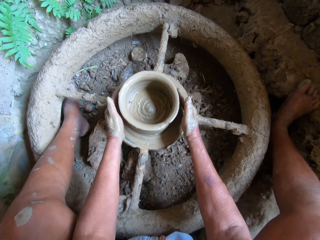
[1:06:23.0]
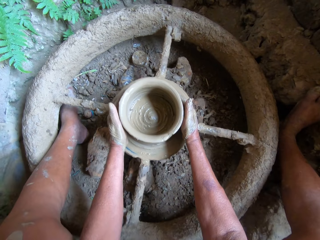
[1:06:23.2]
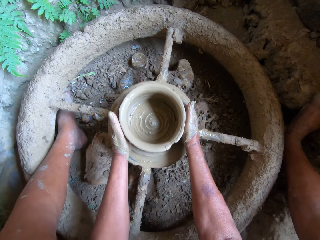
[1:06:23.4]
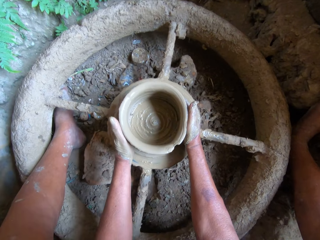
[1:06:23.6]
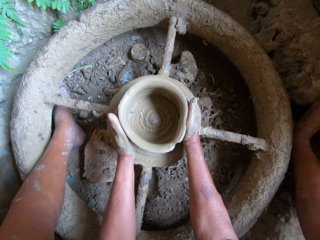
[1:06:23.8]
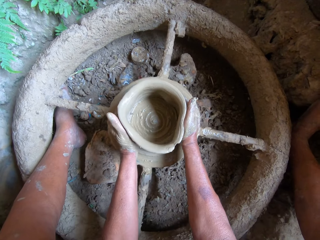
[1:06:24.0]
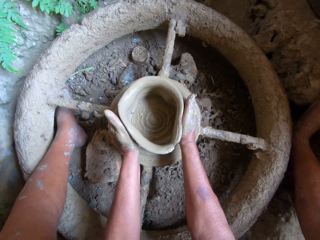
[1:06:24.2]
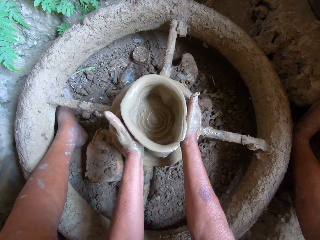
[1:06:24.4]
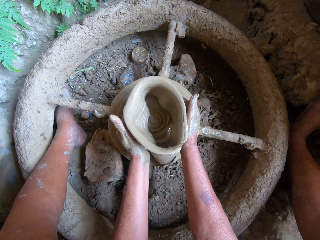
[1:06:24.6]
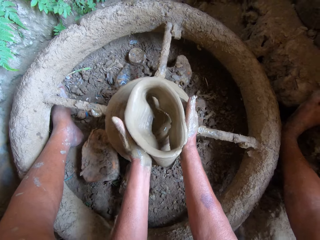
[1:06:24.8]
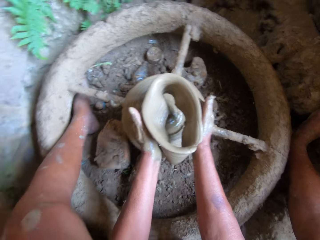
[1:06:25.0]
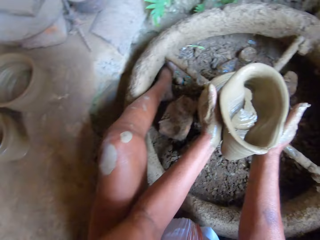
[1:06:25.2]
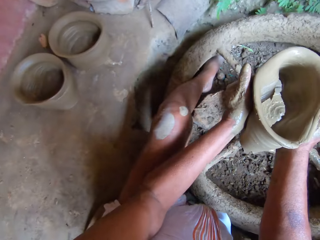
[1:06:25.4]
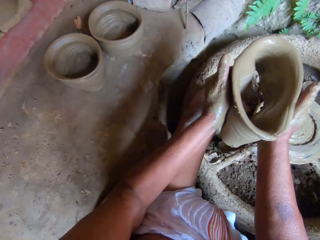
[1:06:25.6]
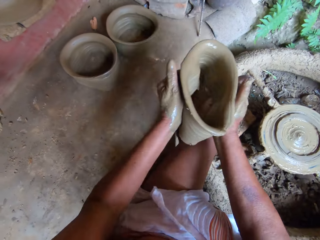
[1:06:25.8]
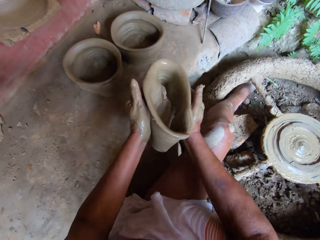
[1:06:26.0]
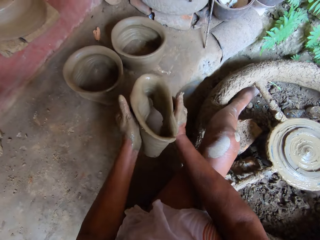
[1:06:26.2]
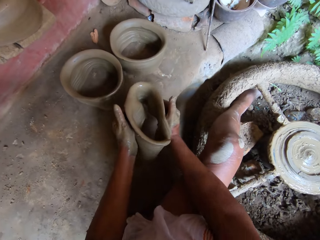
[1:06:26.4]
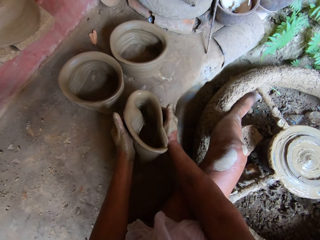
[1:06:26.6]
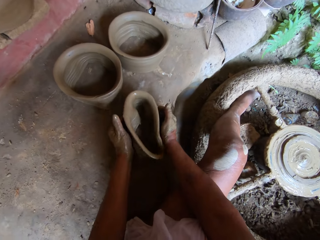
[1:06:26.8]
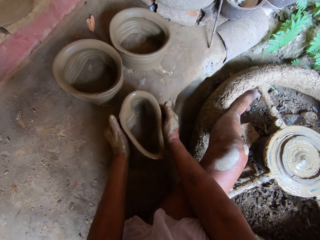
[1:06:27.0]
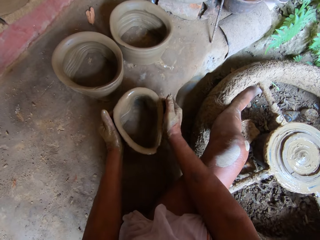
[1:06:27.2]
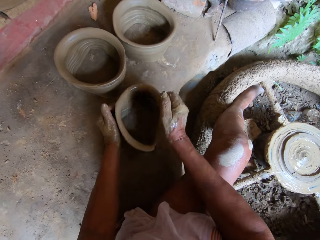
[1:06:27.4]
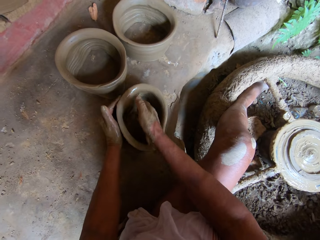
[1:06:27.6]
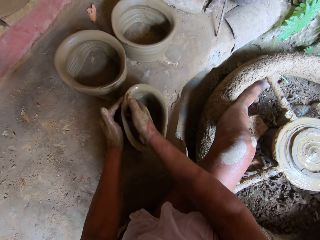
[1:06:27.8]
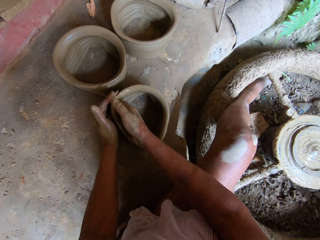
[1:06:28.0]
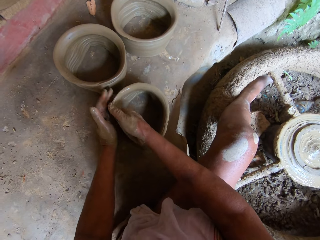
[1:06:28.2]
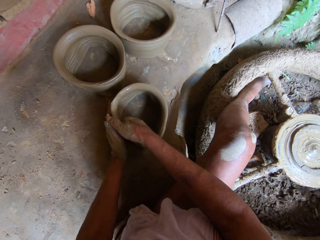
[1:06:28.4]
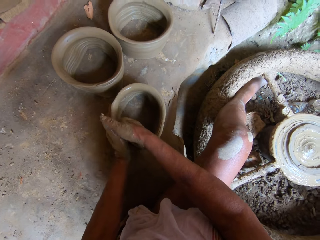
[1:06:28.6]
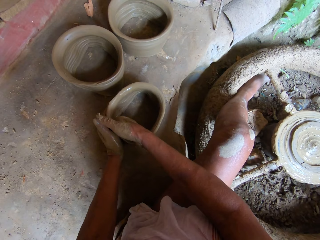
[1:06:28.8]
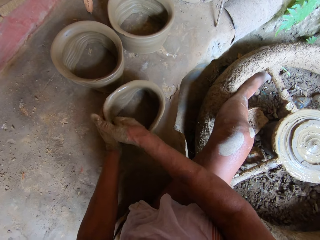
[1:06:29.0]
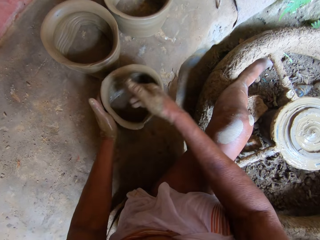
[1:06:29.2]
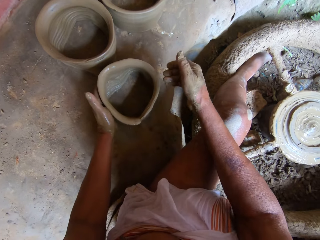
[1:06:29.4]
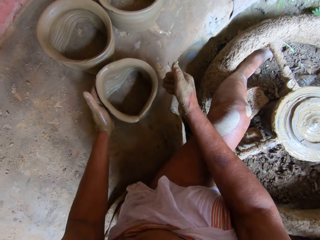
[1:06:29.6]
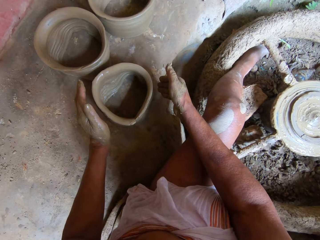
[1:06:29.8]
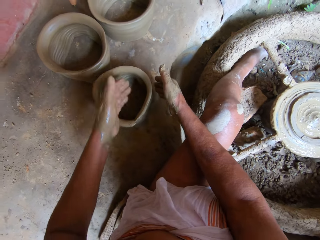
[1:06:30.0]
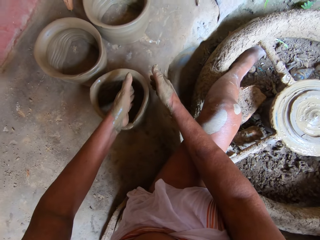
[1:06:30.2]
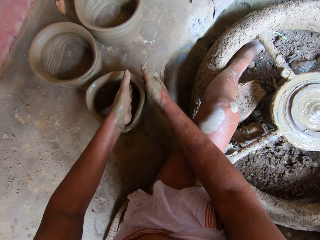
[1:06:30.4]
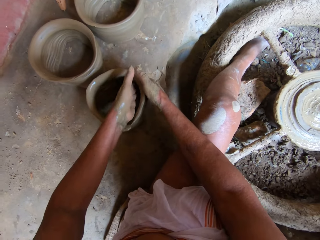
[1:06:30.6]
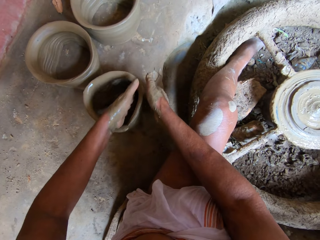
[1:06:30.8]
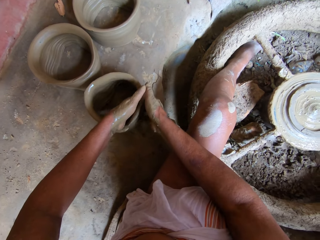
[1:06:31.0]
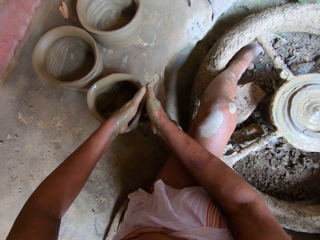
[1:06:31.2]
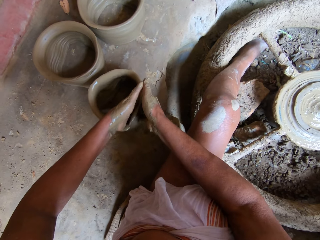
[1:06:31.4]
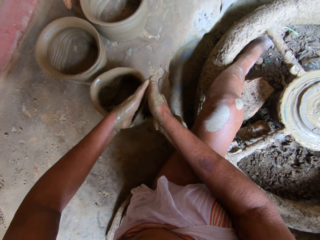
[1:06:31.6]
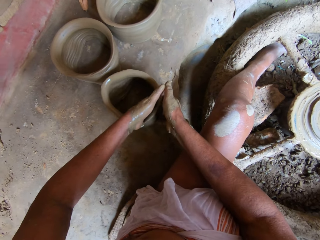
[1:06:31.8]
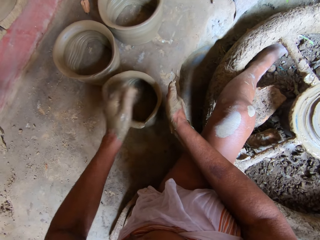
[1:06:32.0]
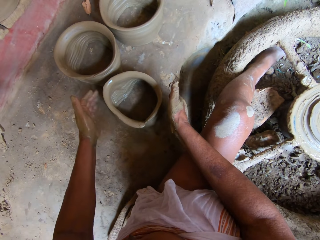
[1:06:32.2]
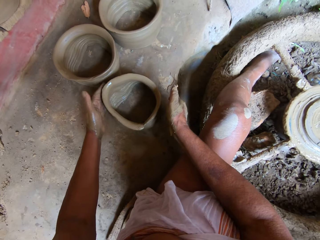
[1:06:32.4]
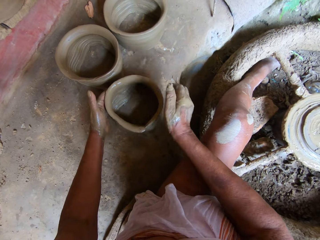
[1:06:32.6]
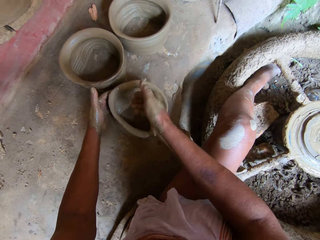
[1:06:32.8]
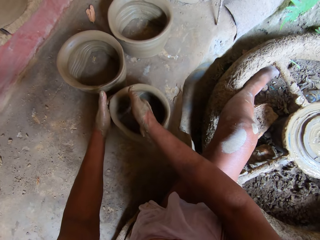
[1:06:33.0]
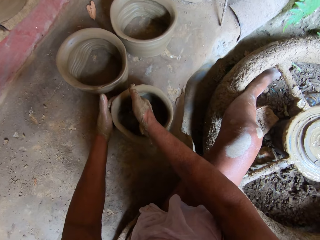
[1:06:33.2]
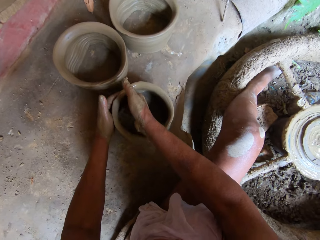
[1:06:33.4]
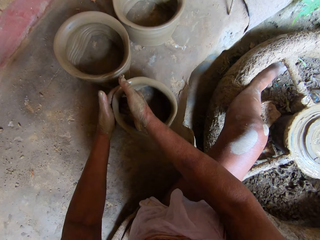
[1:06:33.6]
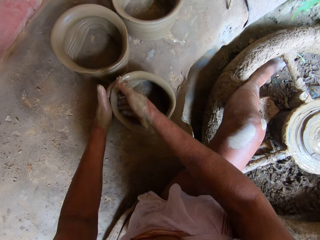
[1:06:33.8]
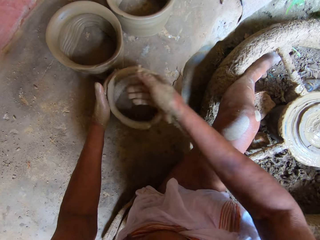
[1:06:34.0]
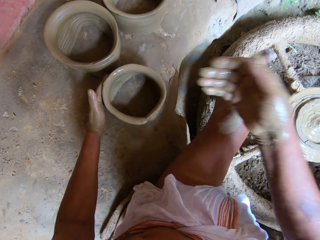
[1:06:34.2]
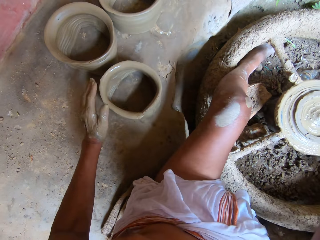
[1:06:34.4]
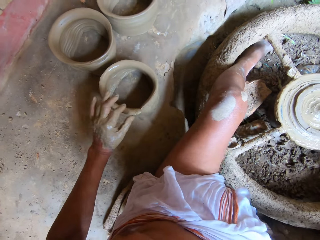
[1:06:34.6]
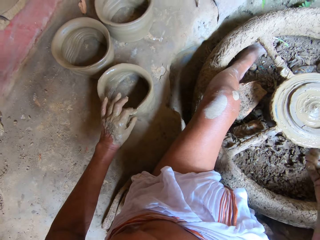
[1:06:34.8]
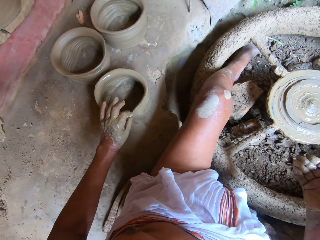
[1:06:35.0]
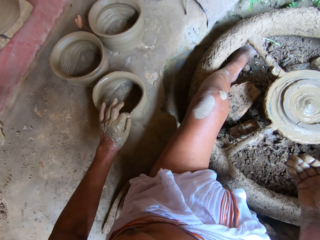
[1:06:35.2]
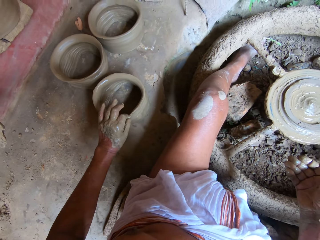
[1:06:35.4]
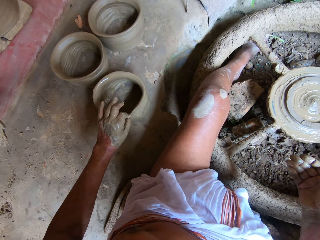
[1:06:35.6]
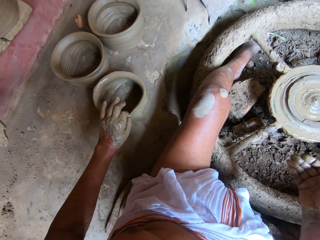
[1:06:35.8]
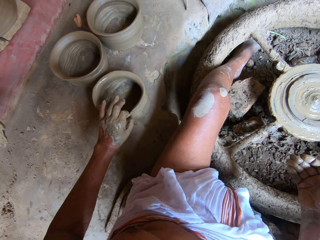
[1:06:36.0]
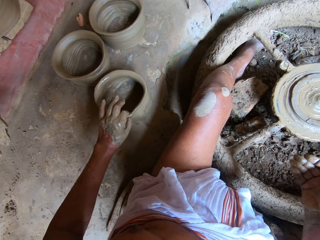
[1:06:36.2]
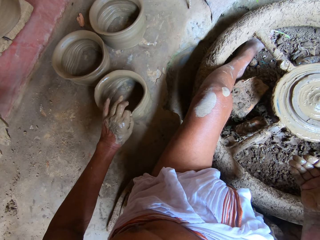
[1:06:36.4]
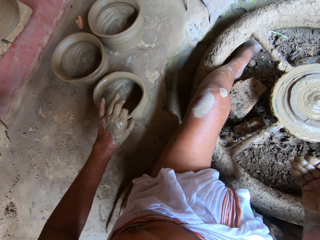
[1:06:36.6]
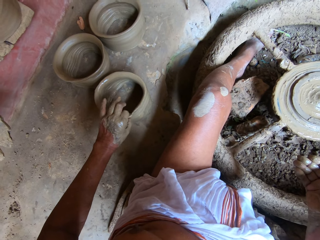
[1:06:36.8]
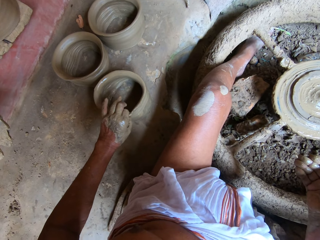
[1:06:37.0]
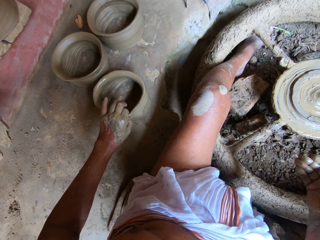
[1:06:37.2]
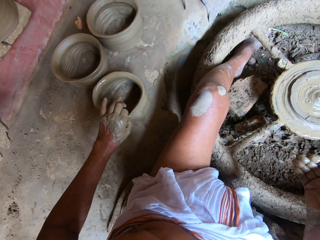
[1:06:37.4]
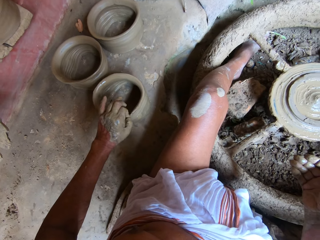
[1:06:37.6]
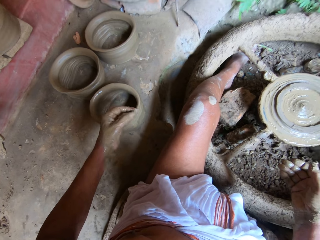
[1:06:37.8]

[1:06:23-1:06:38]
The camera wearer carries the clay pot from the potter's wheel with both hands. He places the clay pot on the floor. He adjusts the clay pot on the floor with both hands. He removes his right hand from the clay pot on the floor. He adjusts the clay pot on the floor with his left hand.

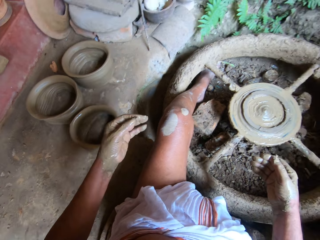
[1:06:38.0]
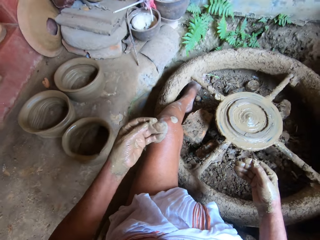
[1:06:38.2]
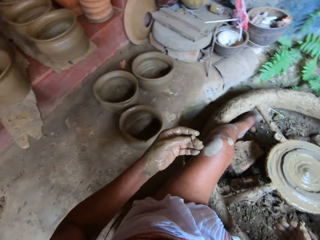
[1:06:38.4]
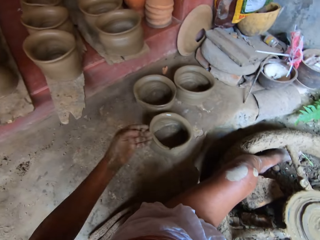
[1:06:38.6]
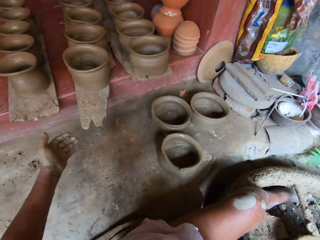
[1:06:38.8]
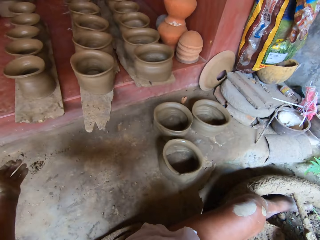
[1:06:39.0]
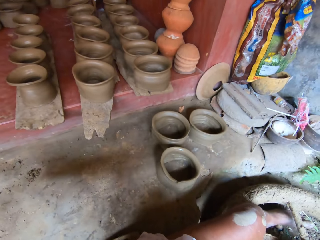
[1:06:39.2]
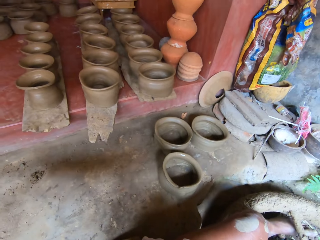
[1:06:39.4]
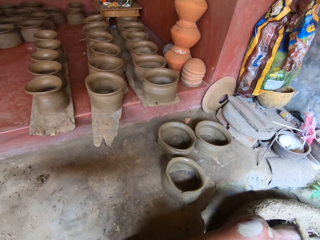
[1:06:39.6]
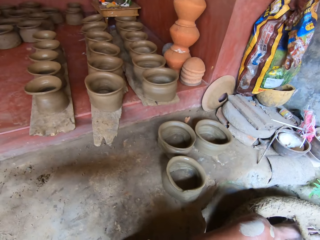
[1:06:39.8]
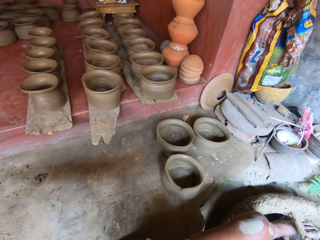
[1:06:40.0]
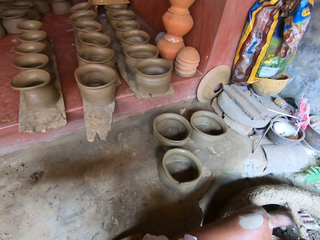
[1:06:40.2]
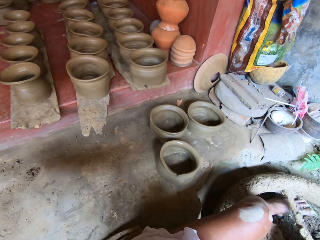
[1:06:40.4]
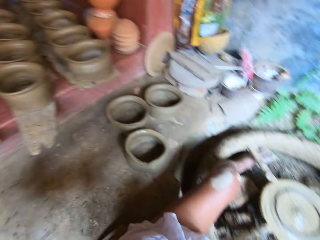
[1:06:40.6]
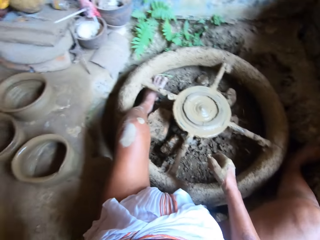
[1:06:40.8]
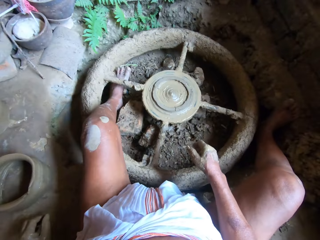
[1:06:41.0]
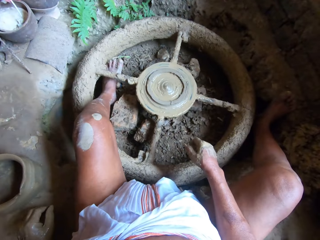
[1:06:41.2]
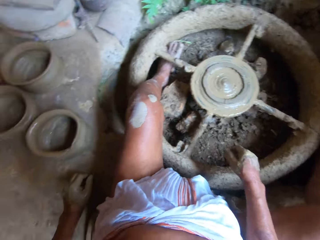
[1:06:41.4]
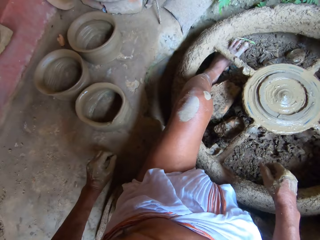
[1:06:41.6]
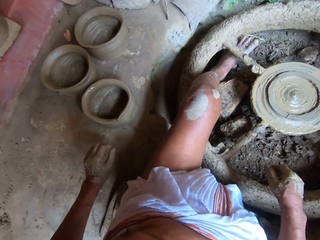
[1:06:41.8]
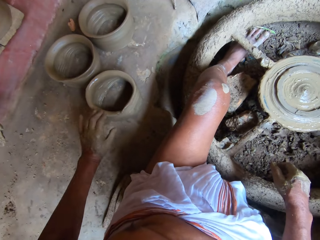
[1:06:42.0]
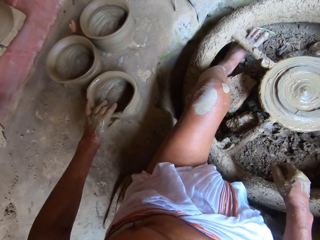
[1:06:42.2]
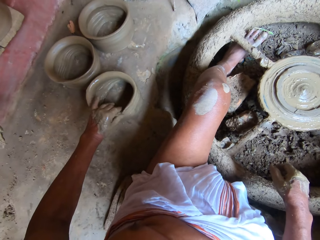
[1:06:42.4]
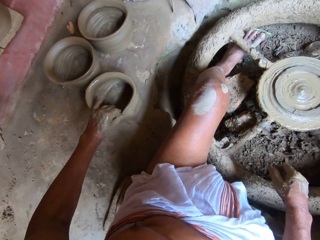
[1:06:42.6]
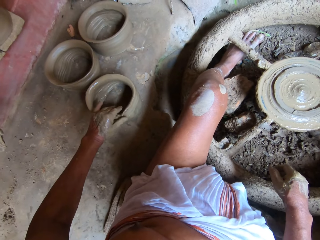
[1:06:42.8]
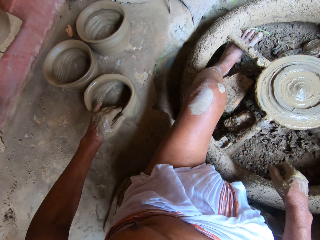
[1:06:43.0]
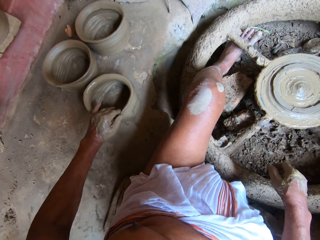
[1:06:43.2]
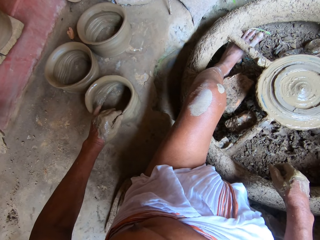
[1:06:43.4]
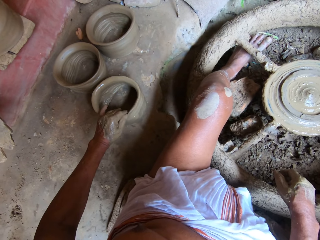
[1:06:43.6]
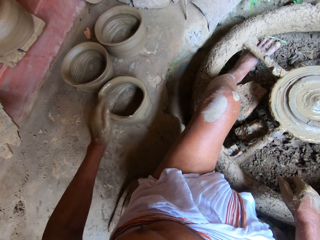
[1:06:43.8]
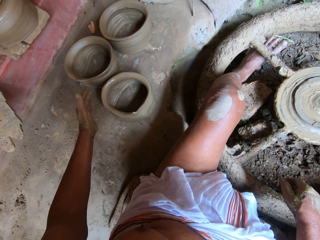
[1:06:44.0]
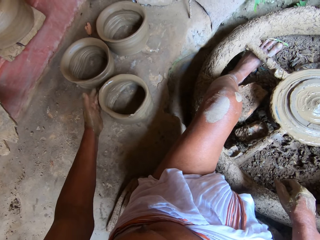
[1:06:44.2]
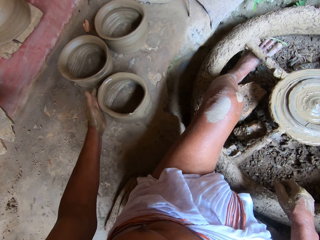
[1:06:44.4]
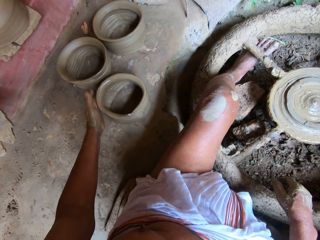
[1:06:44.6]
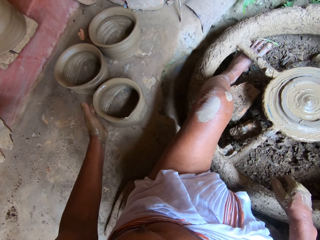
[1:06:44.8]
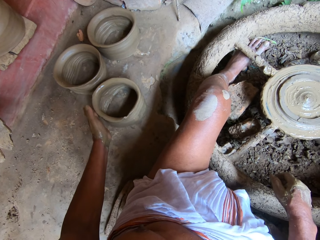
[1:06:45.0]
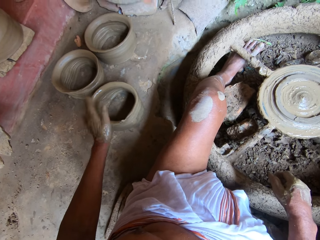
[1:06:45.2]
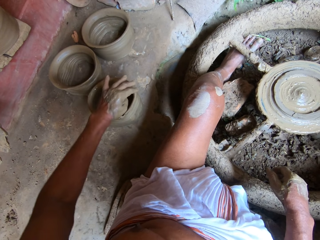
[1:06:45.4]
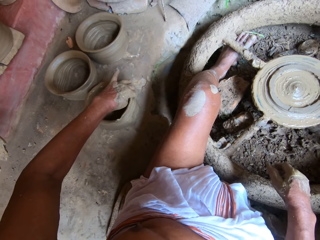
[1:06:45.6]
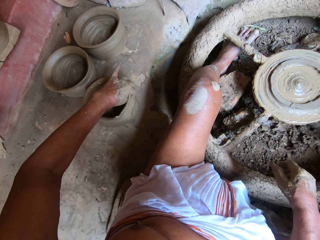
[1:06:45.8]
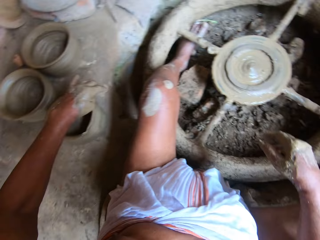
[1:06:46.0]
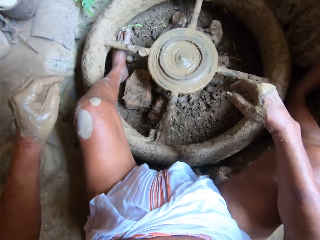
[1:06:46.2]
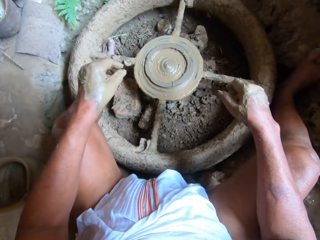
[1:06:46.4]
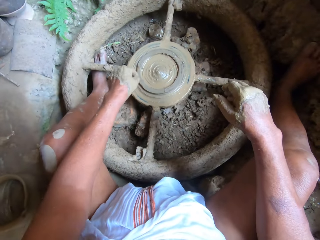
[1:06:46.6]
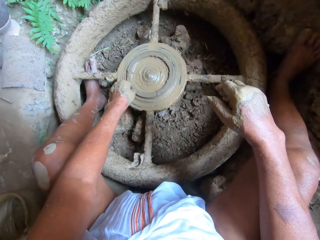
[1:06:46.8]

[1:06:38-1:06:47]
The camera wearer holds the pottery clay with his left hand. He holds the pottery clay with his left hand repeatedly.
